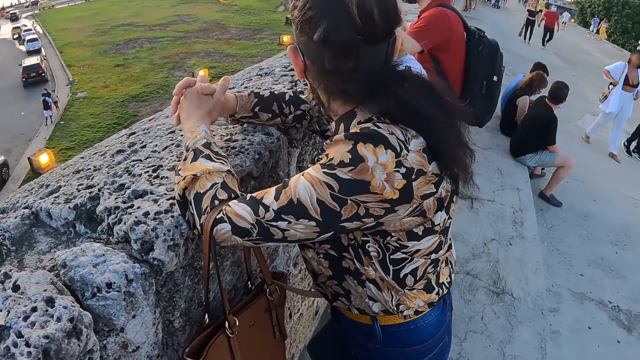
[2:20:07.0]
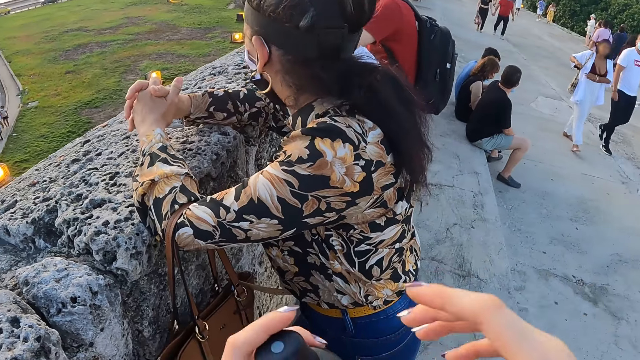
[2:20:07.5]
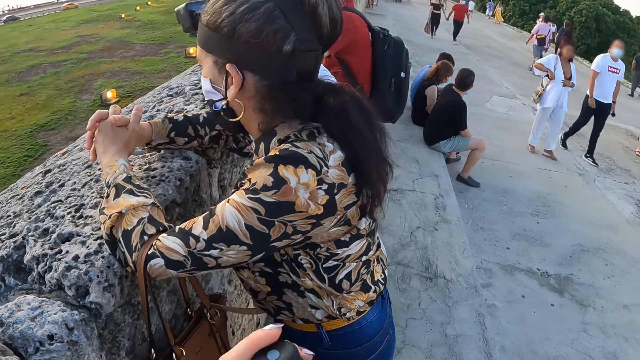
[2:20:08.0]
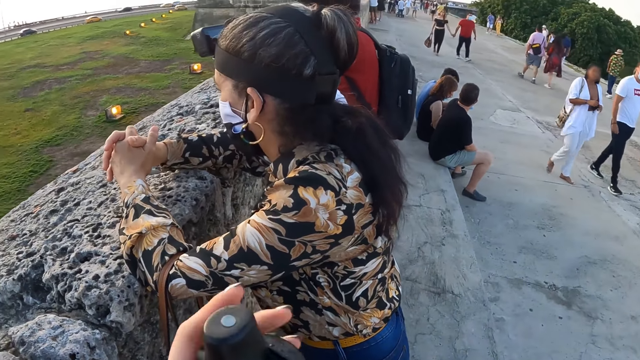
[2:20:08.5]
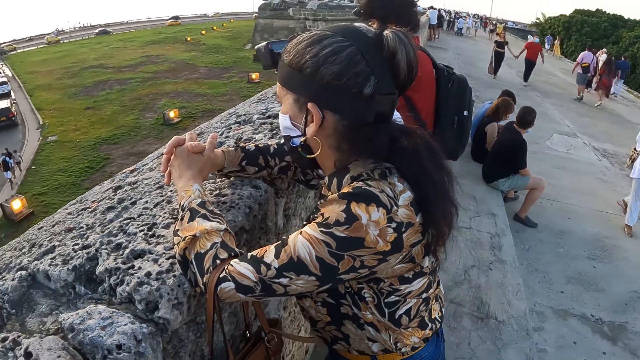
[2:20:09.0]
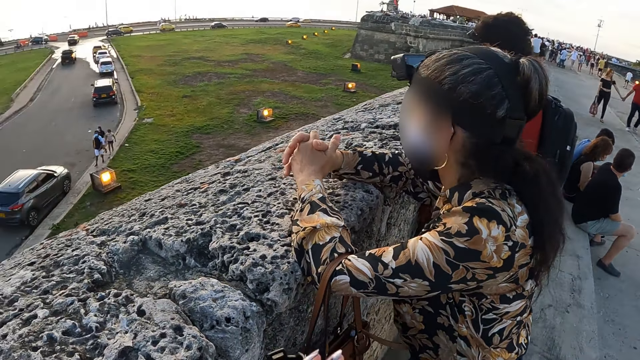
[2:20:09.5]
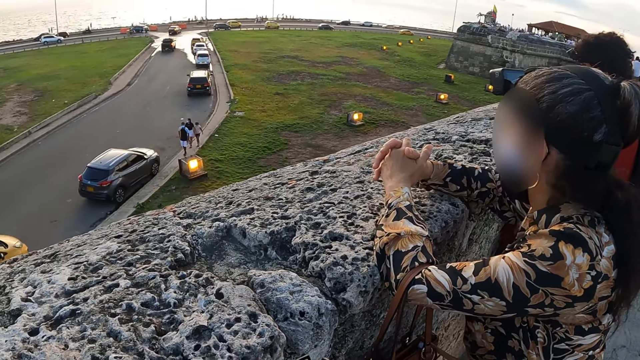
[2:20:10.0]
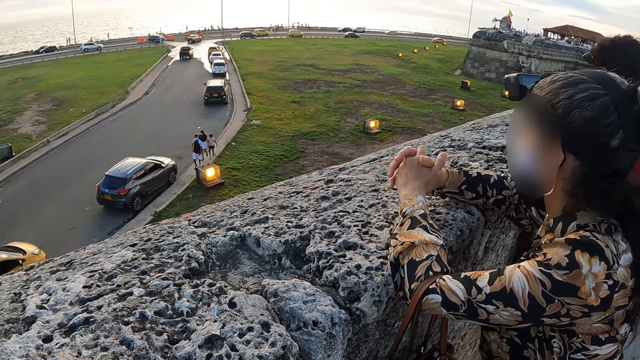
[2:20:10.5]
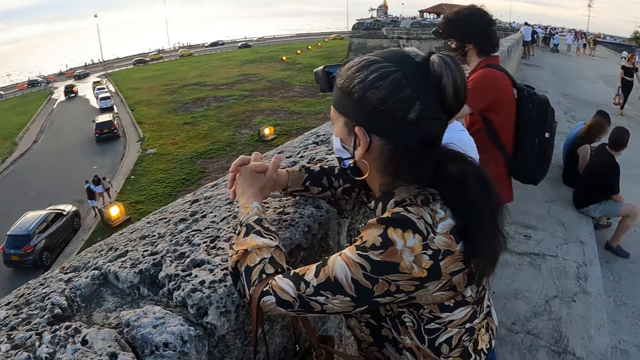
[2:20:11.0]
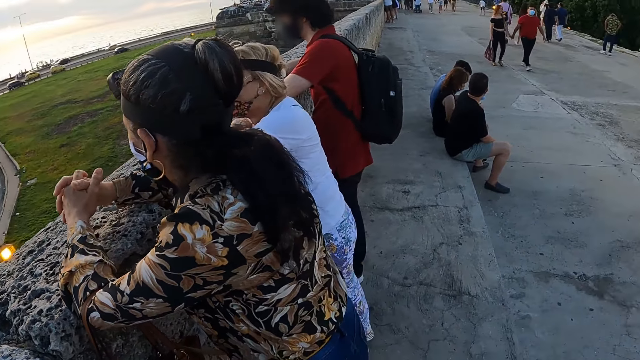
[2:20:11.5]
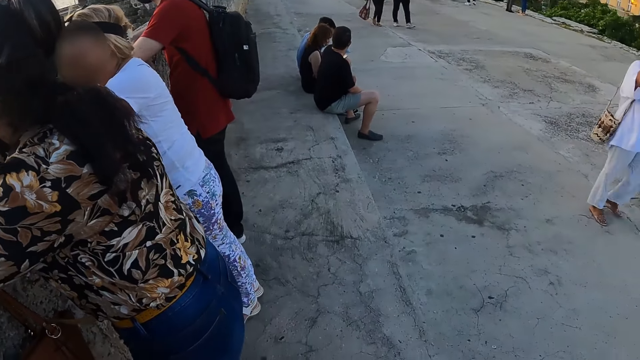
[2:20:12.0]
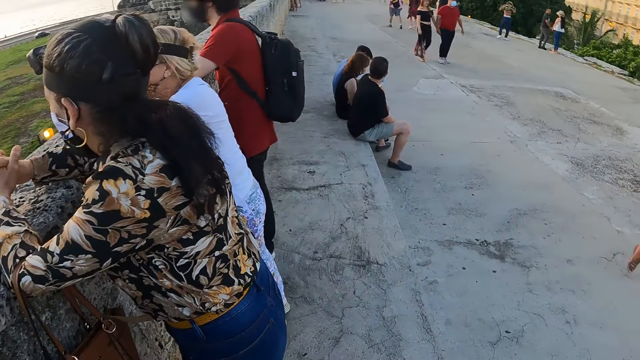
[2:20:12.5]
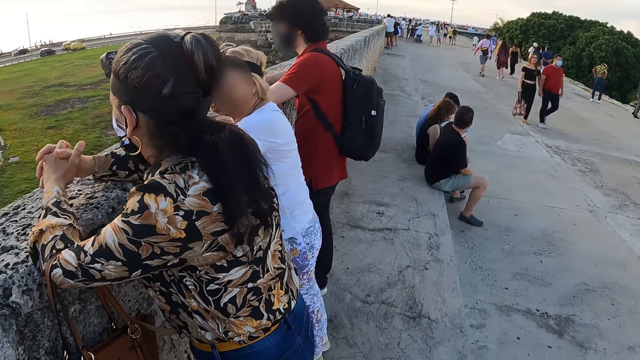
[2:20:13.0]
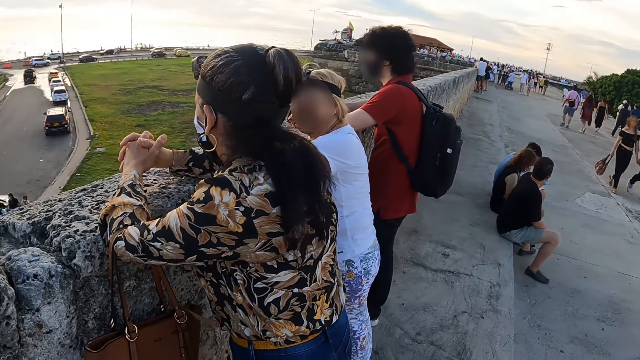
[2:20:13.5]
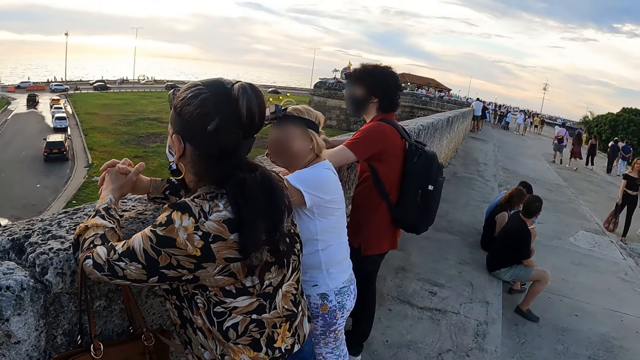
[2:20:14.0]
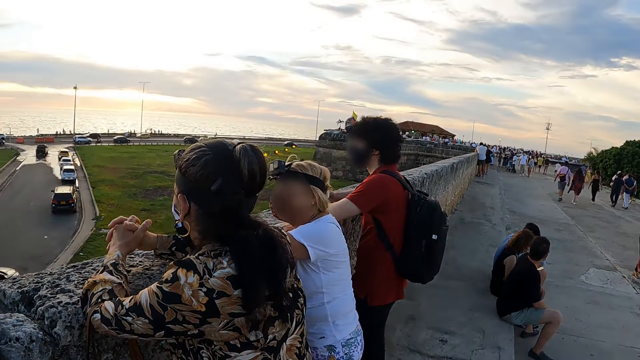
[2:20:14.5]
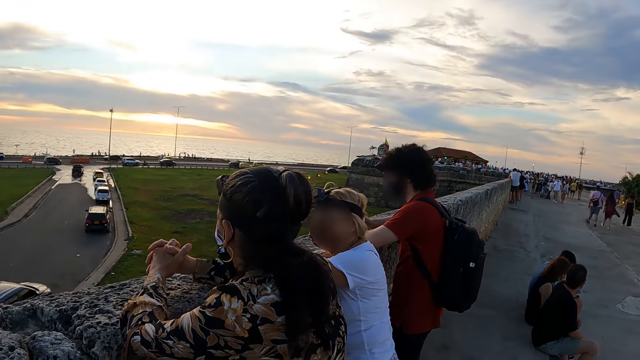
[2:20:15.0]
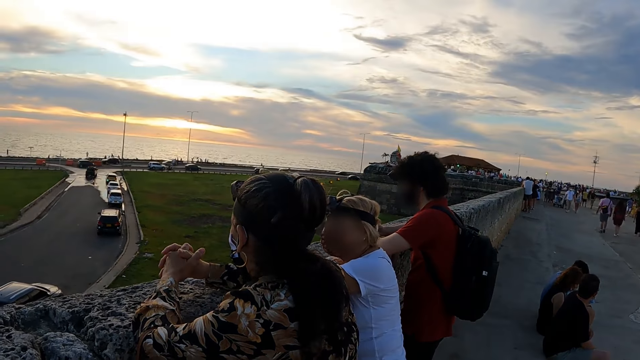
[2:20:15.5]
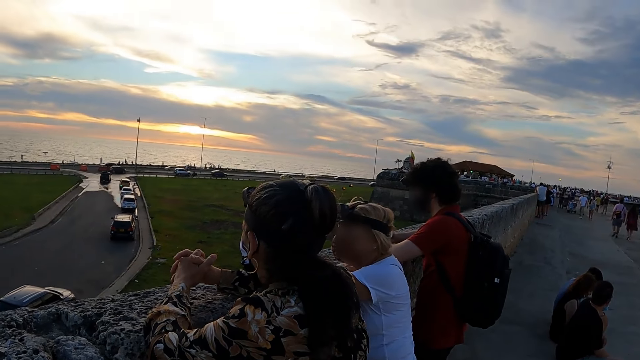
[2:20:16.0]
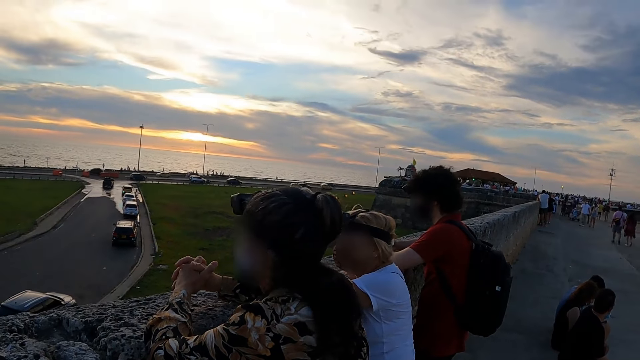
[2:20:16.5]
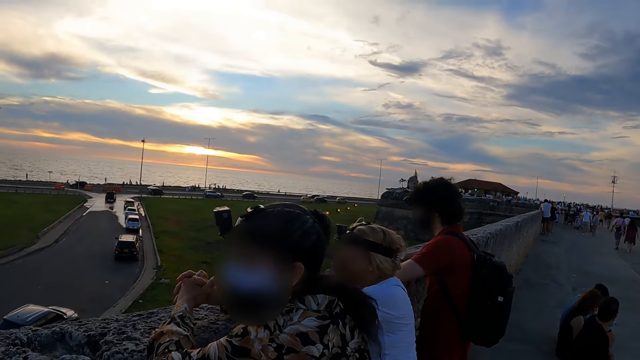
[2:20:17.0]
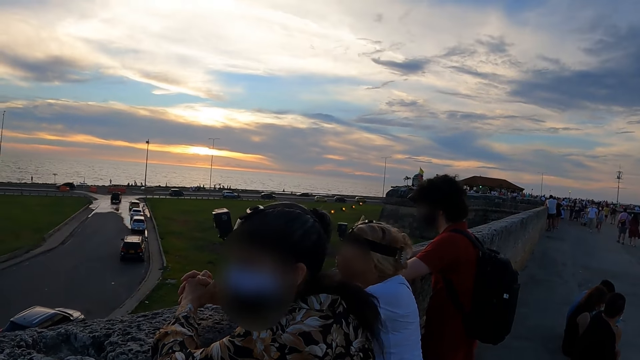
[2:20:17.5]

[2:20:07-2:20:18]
The camera wearer opens the water bottle. They look around the field.

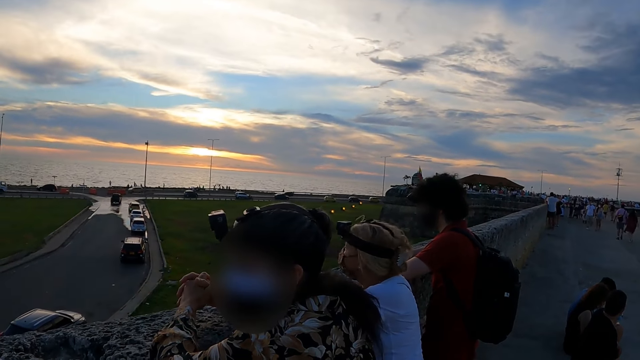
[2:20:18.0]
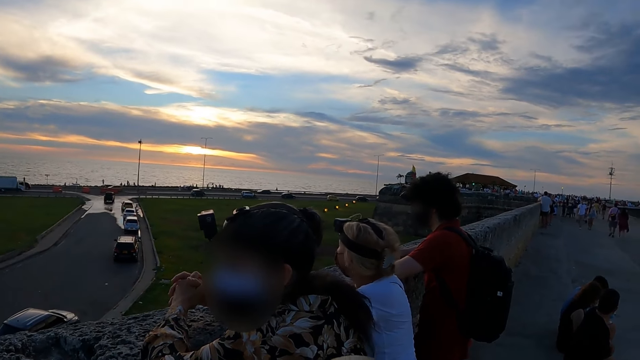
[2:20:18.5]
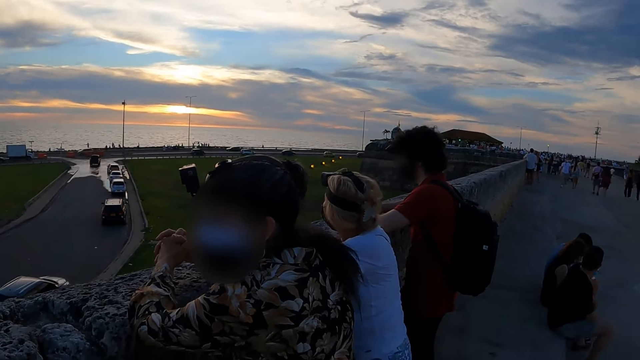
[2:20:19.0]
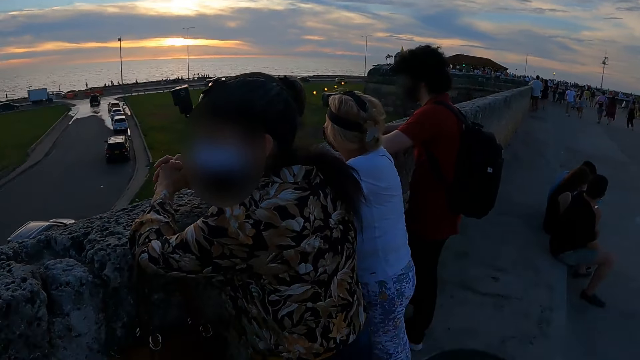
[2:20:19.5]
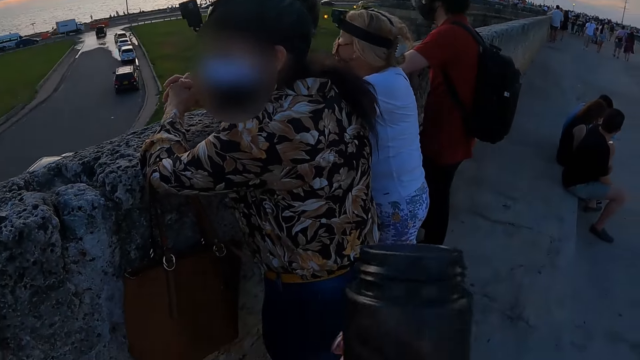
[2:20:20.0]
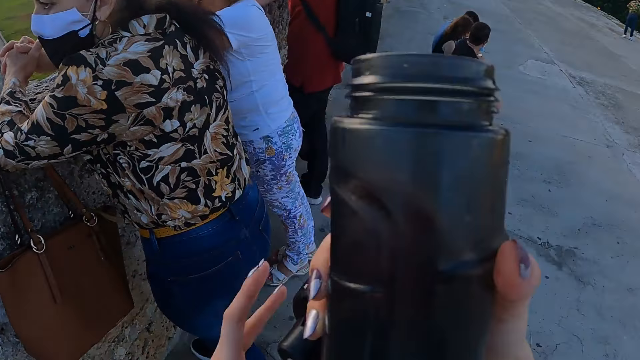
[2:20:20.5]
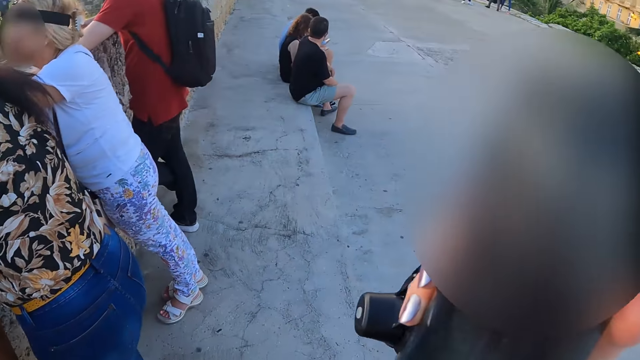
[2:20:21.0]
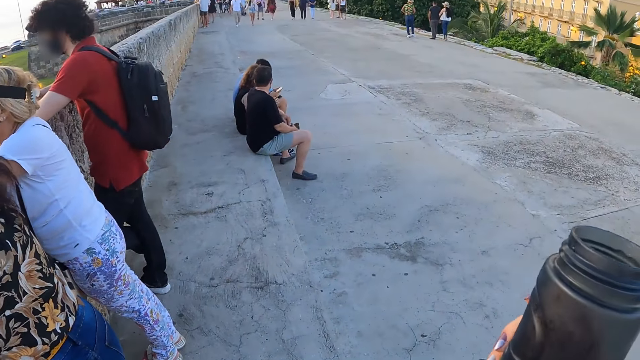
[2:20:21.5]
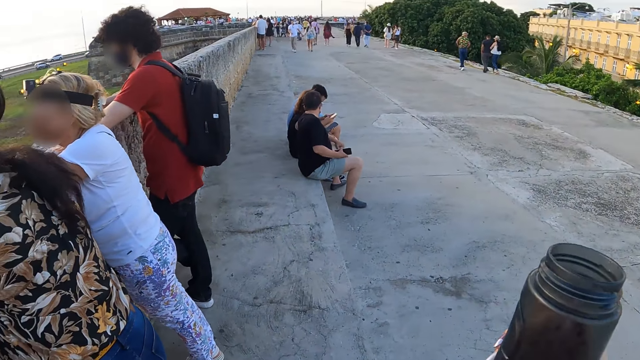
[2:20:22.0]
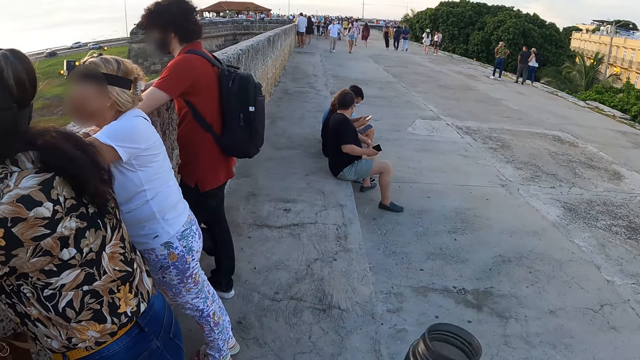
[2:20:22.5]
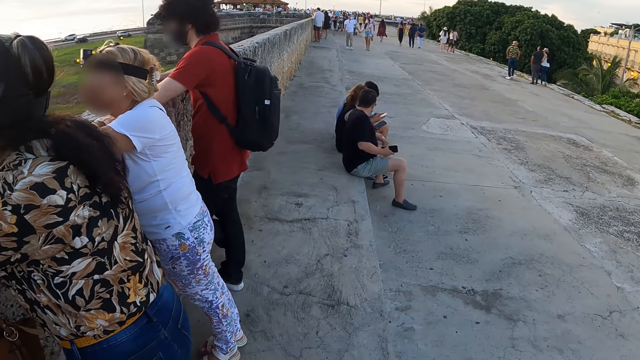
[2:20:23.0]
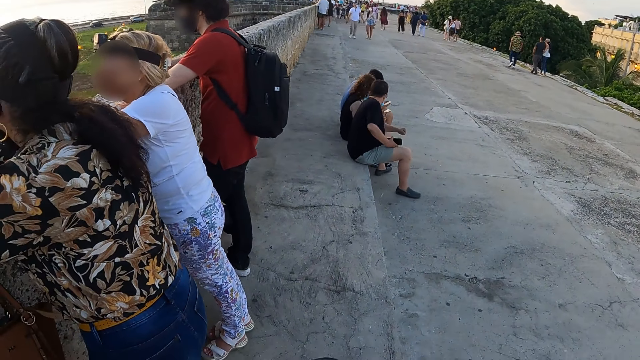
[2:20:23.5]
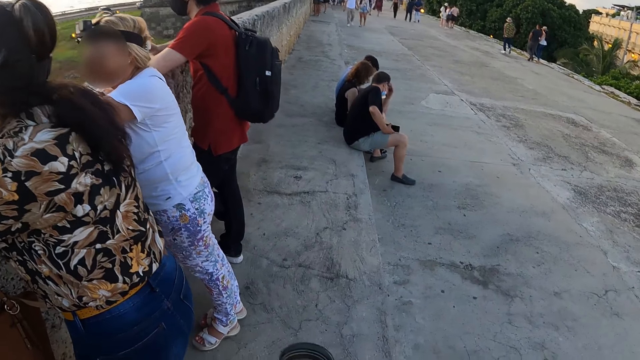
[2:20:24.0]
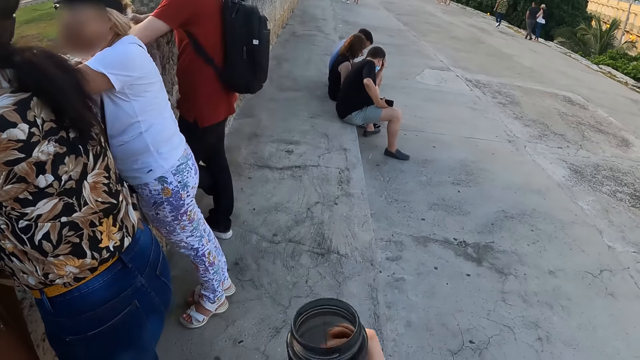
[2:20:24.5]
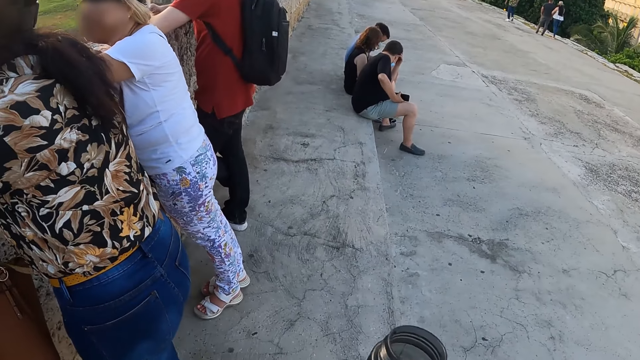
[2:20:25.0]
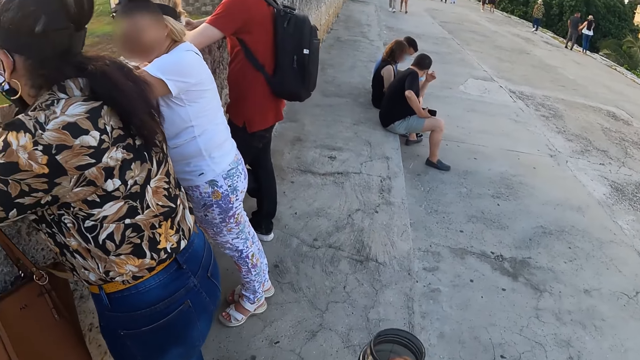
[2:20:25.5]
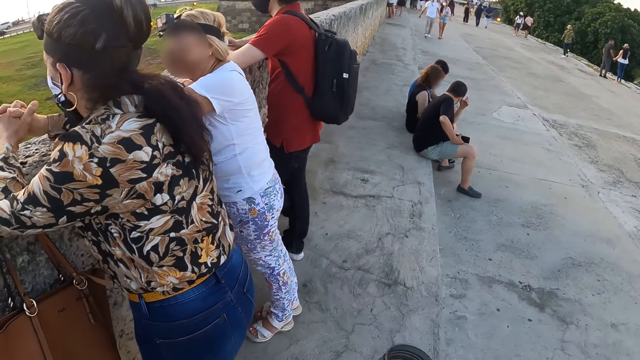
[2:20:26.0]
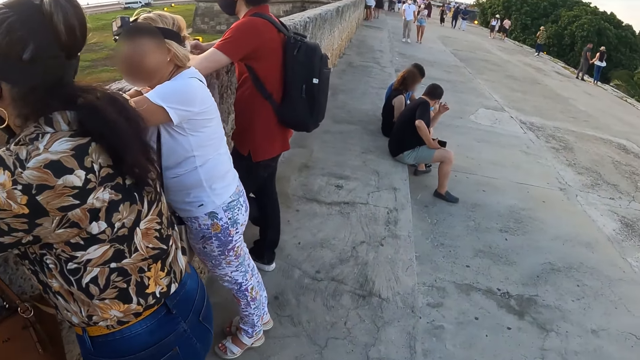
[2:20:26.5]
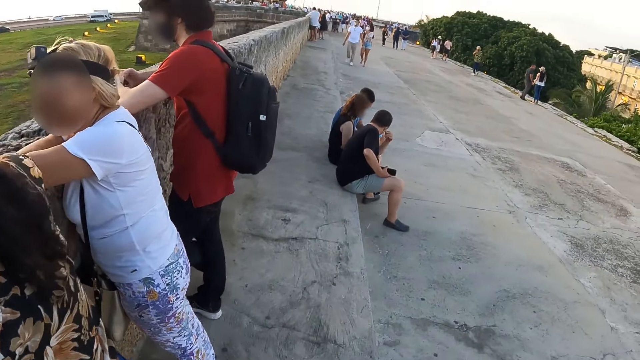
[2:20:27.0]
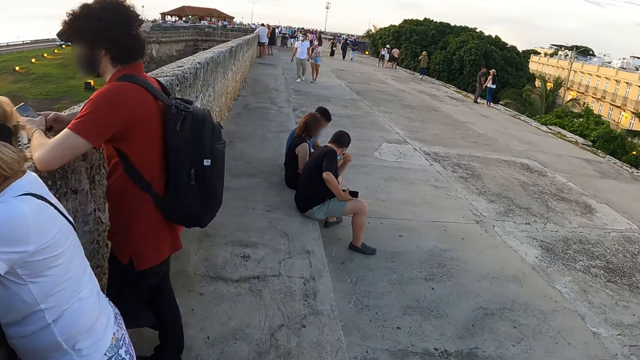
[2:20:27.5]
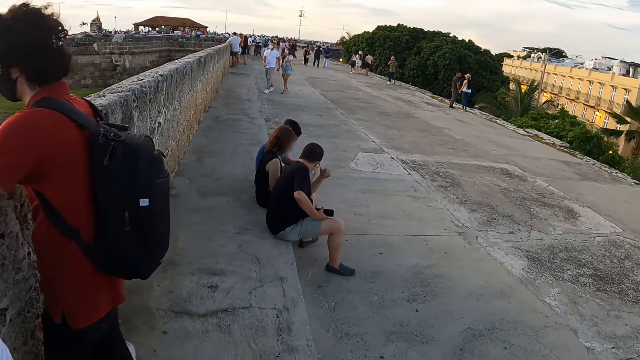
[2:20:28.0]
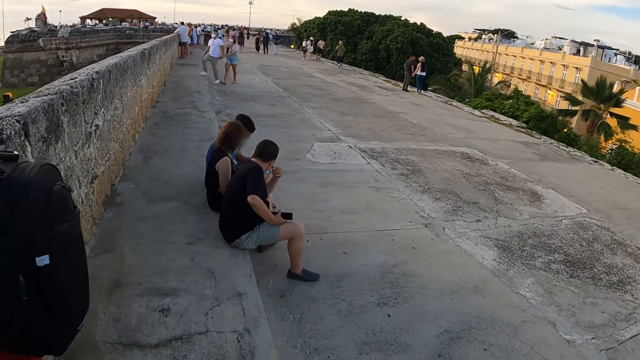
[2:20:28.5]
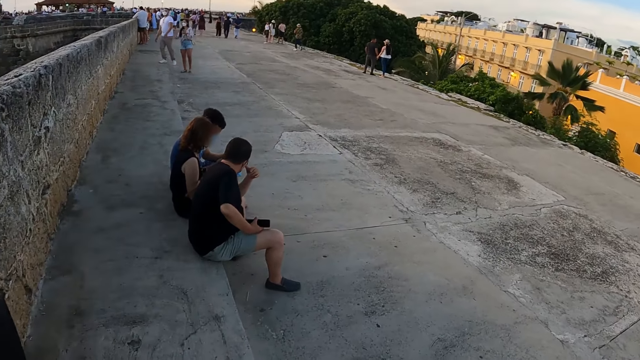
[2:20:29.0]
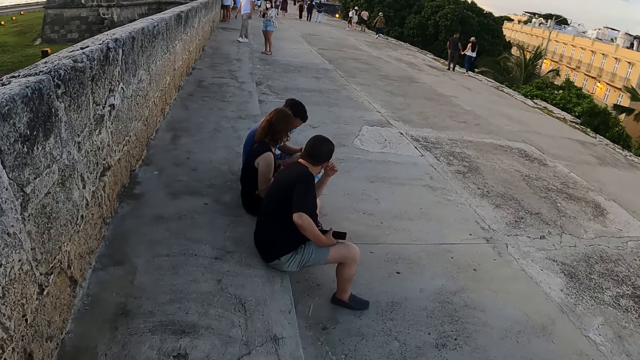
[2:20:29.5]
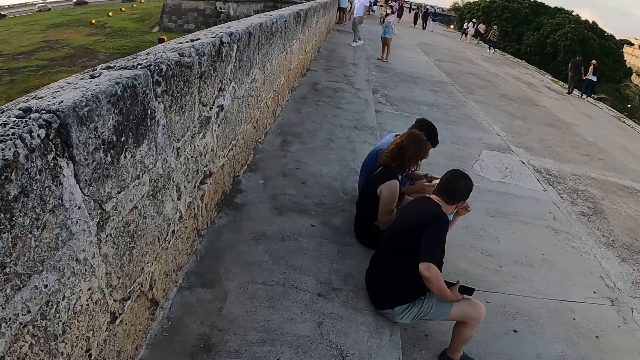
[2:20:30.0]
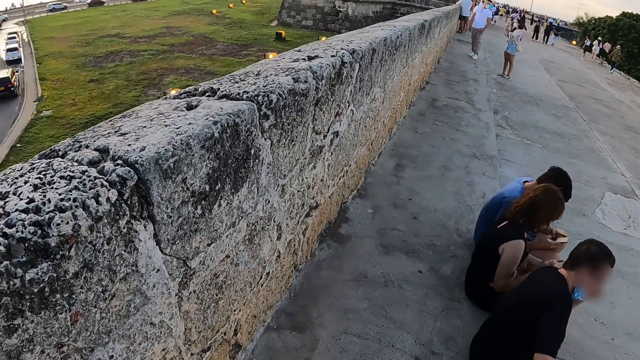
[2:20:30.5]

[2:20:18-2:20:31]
The camera wearer holds a water bottle. They stare at the water bottle. They look around the area. They walk around the field.
